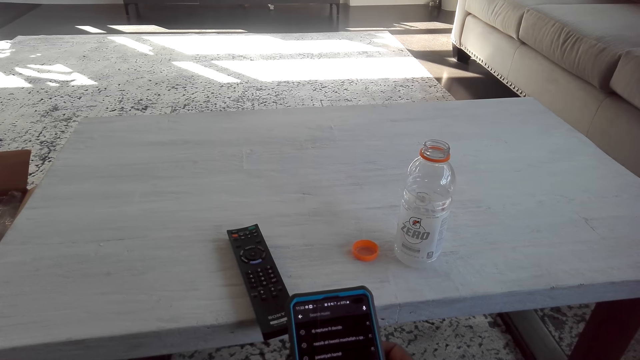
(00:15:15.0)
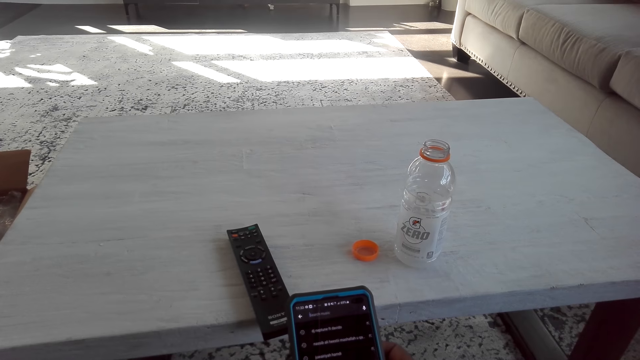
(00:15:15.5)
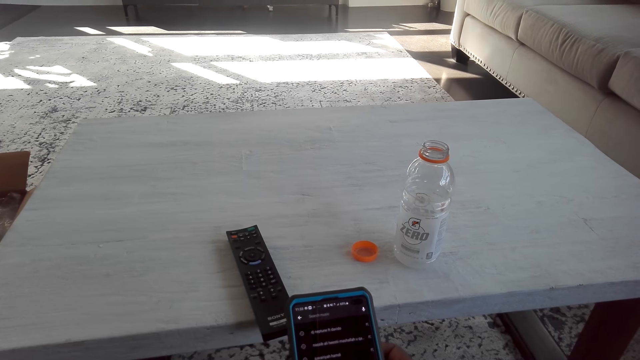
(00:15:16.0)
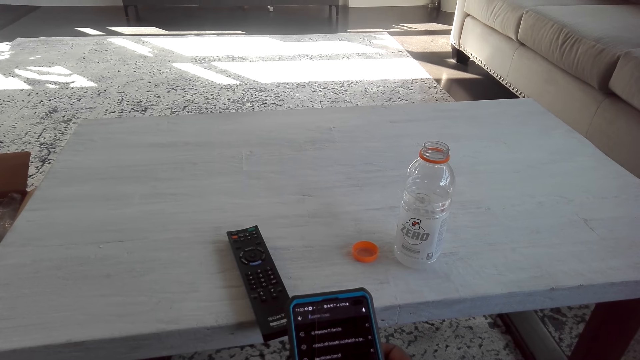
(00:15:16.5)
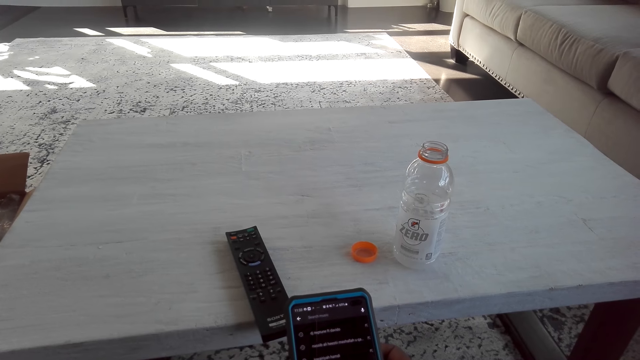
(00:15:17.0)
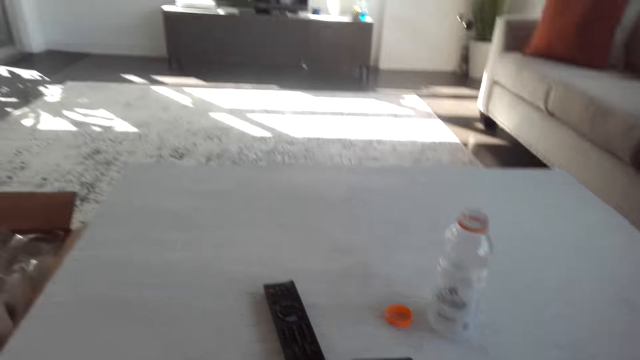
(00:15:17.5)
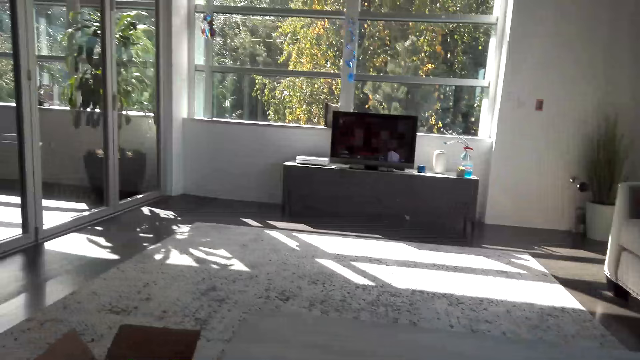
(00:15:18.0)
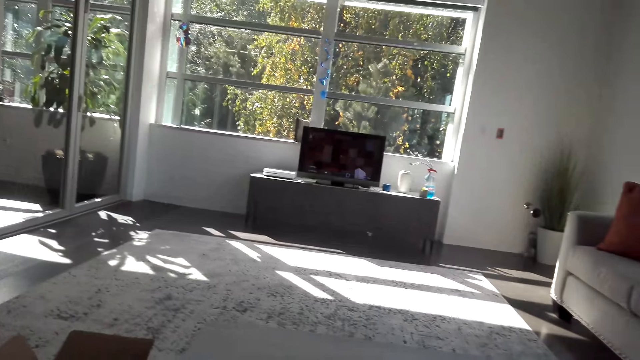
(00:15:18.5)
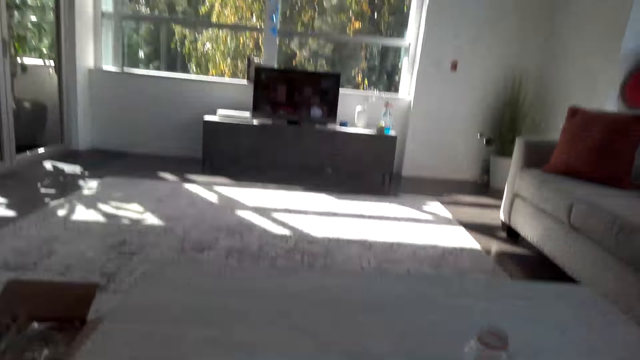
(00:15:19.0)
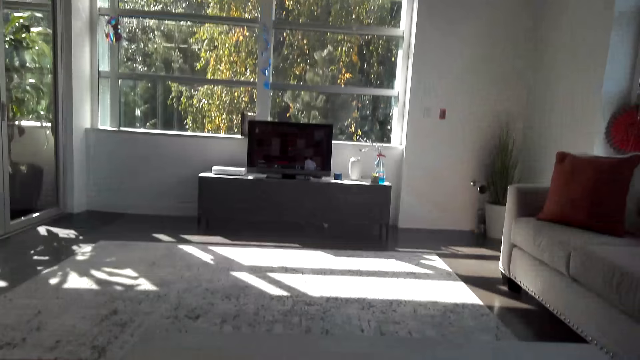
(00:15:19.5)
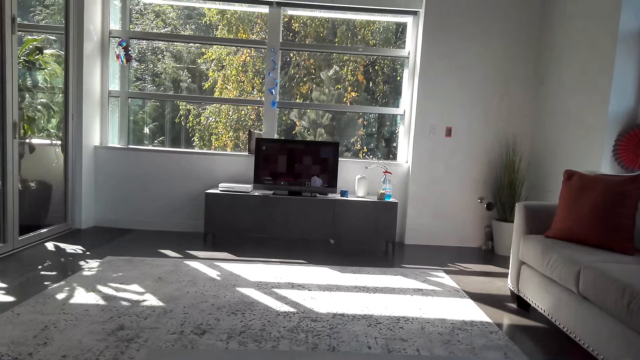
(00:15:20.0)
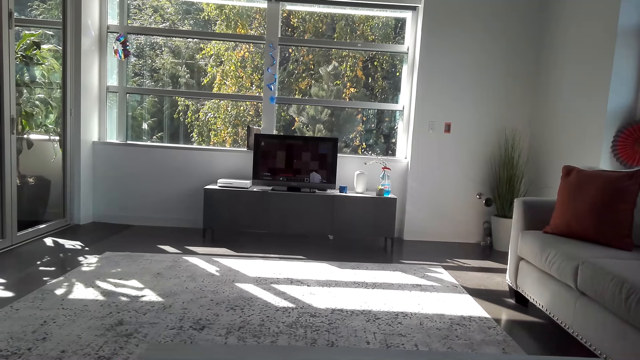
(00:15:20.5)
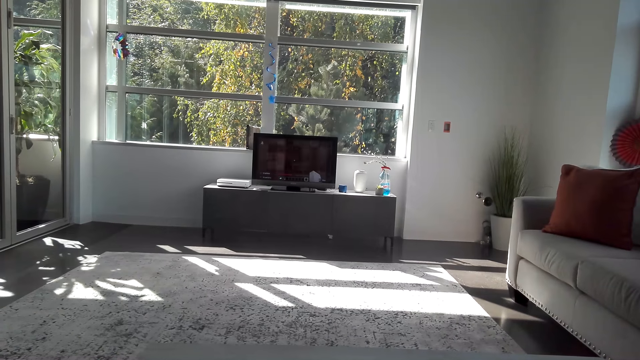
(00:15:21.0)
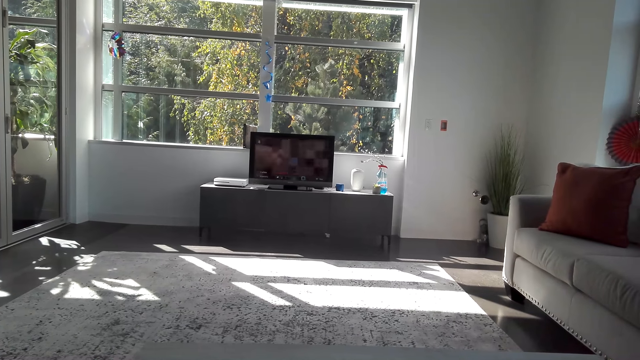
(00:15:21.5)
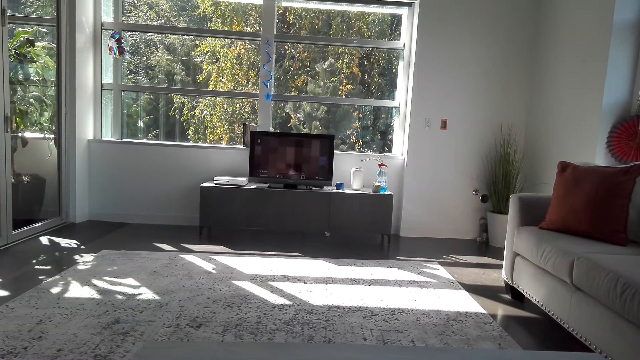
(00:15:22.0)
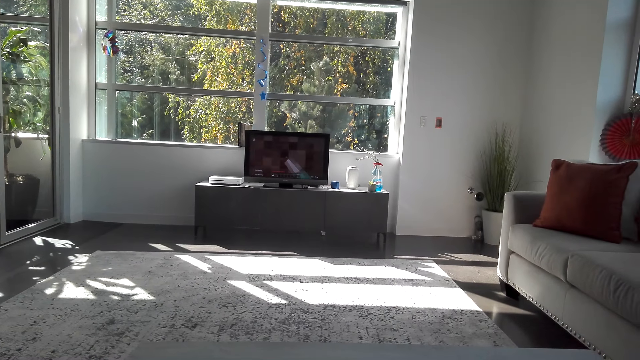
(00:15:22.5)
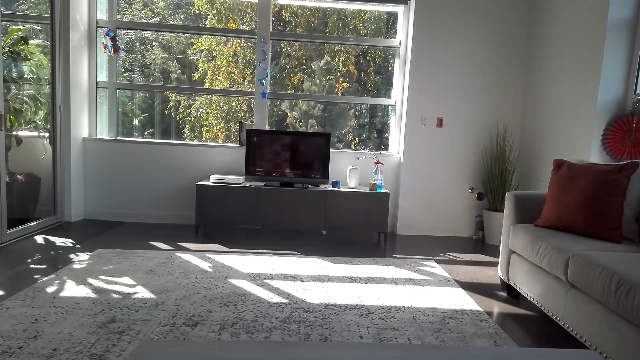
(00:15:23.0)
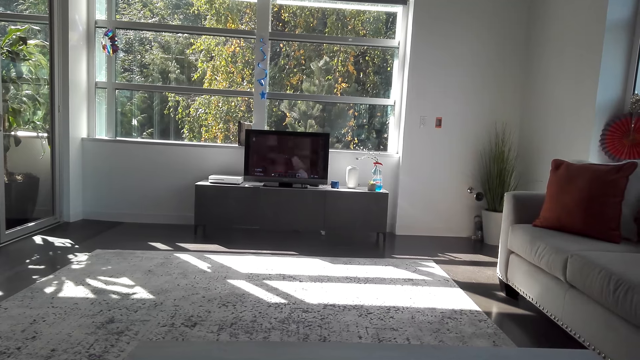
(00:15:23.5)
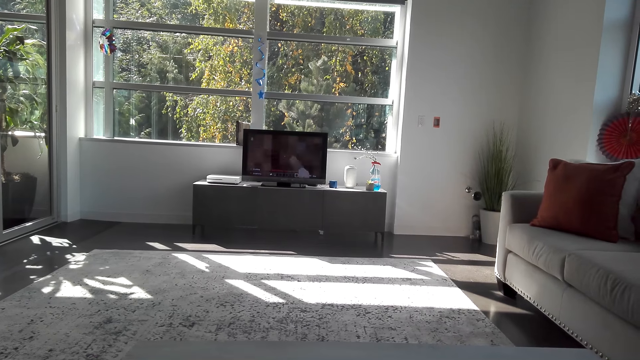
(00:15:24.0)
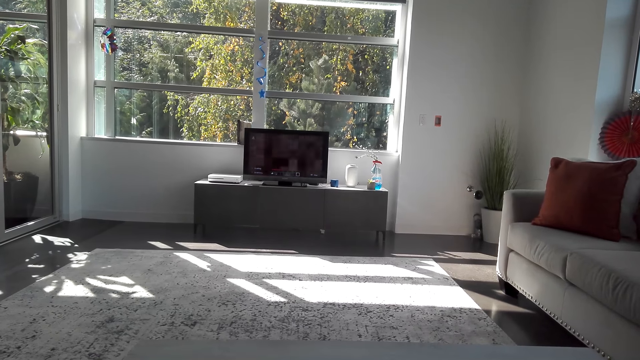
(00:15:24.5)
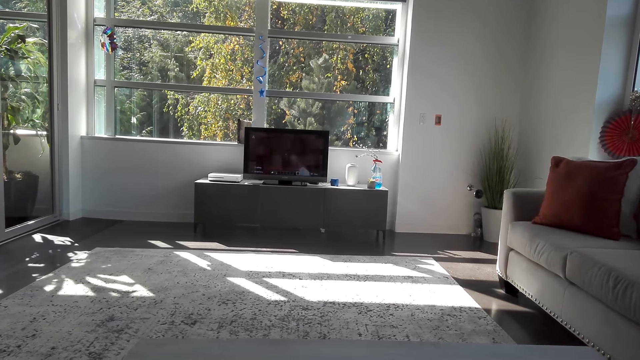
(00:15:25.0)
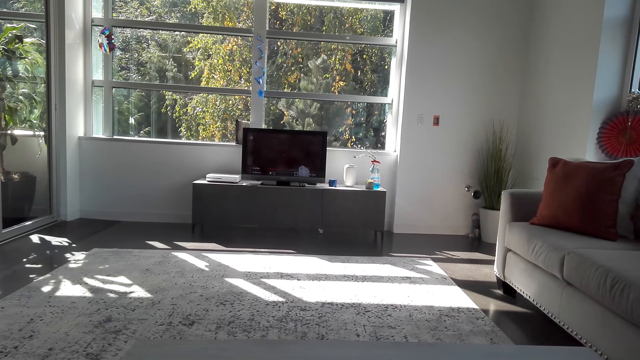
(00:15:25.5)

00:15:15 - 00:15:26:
The camera wearer looks at the TV.

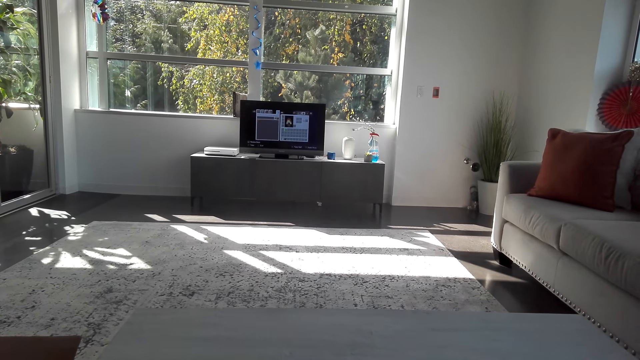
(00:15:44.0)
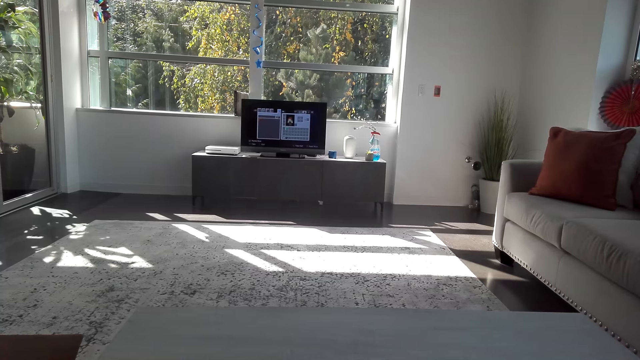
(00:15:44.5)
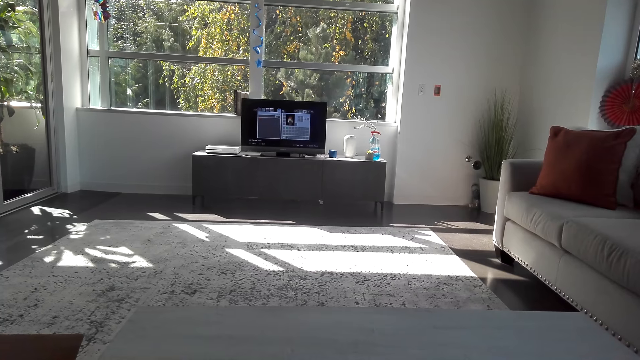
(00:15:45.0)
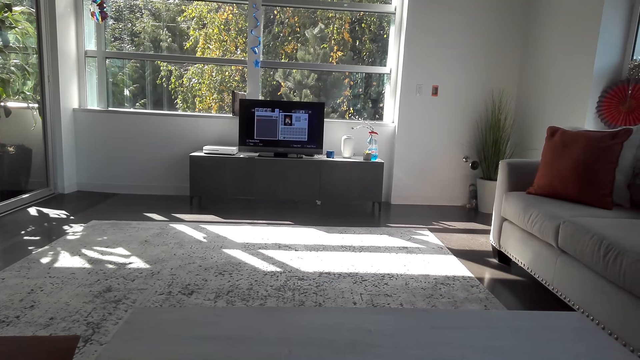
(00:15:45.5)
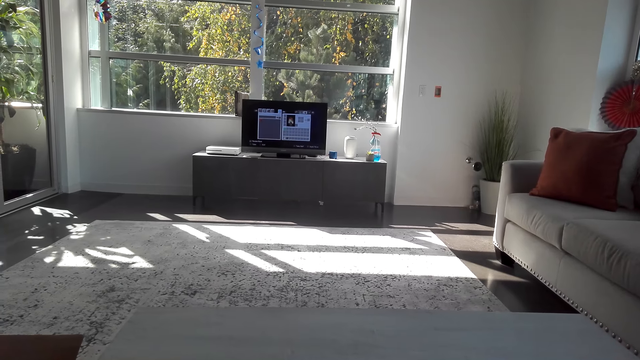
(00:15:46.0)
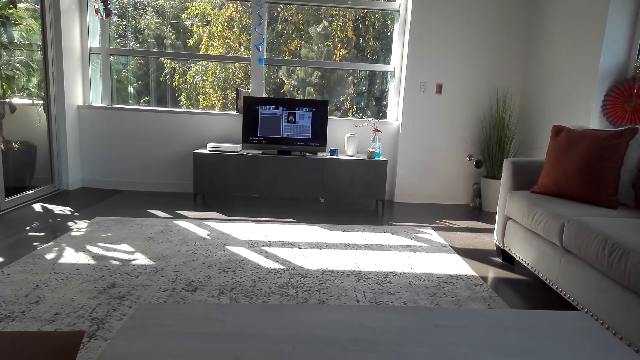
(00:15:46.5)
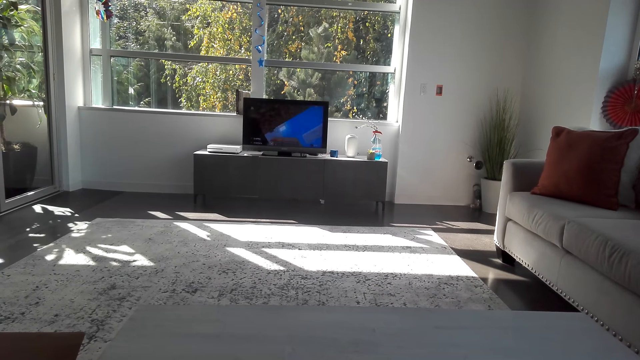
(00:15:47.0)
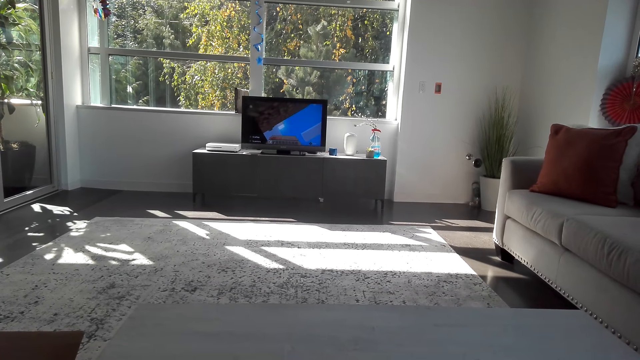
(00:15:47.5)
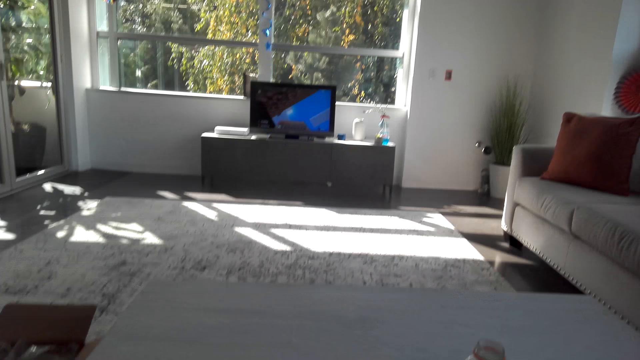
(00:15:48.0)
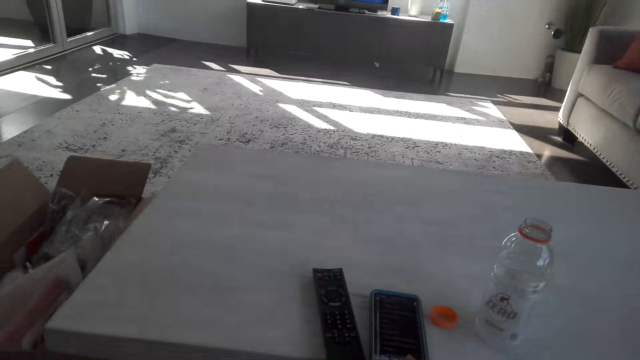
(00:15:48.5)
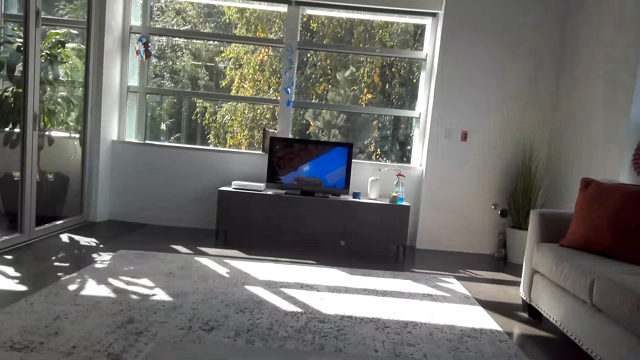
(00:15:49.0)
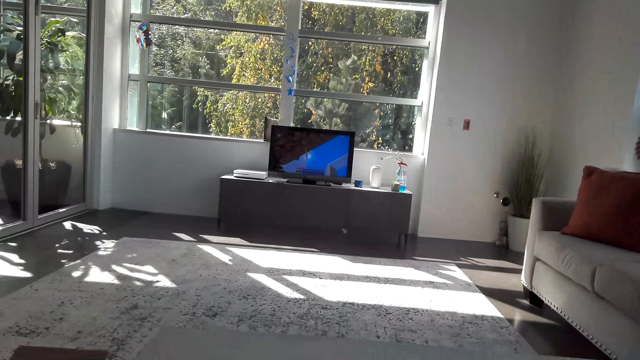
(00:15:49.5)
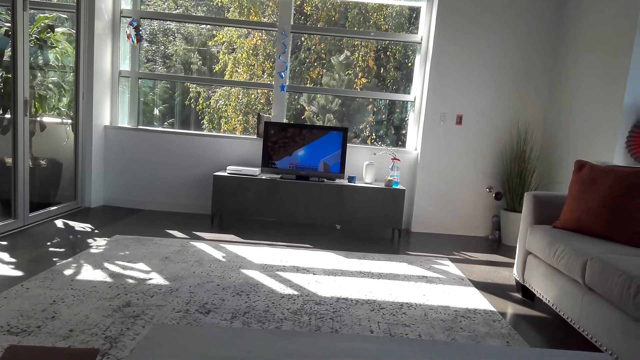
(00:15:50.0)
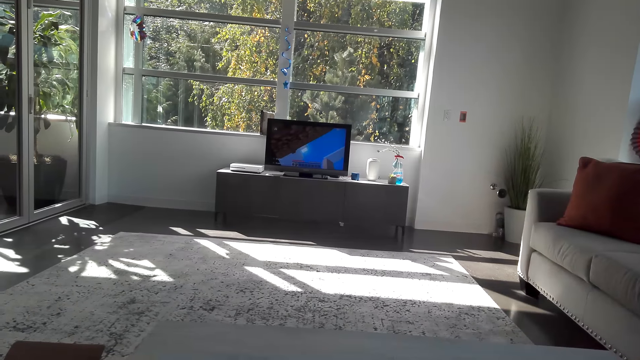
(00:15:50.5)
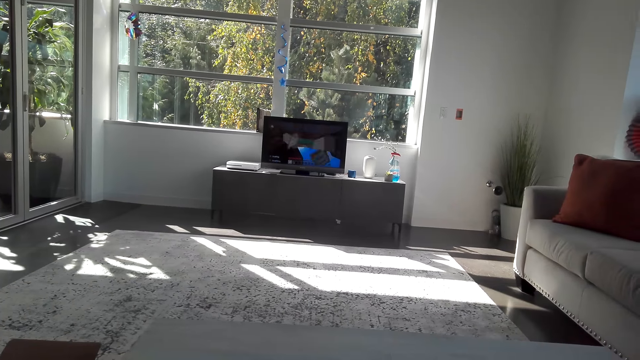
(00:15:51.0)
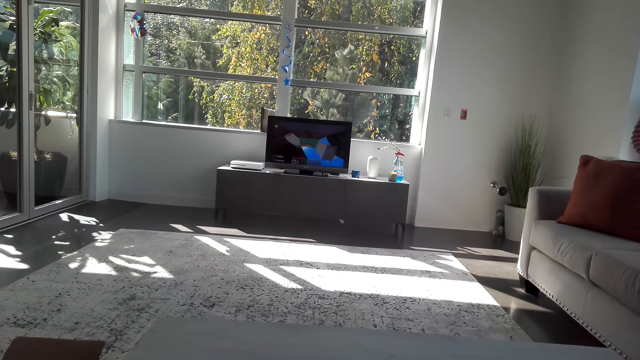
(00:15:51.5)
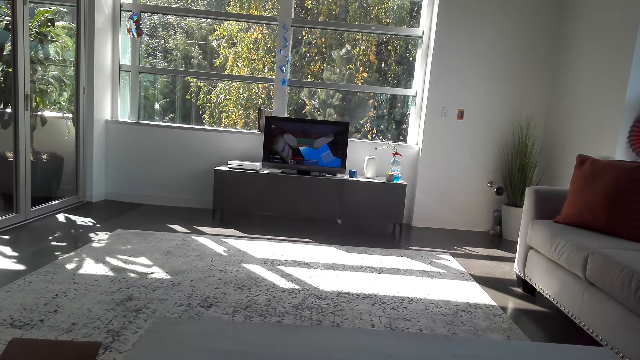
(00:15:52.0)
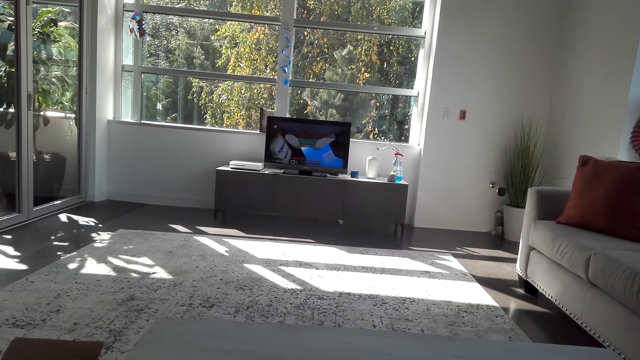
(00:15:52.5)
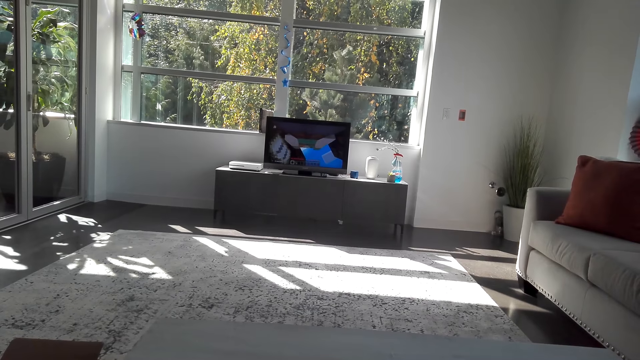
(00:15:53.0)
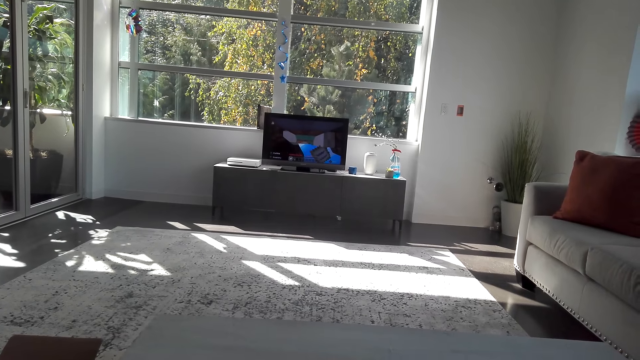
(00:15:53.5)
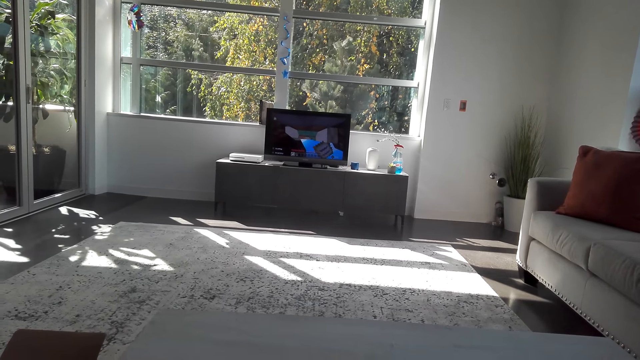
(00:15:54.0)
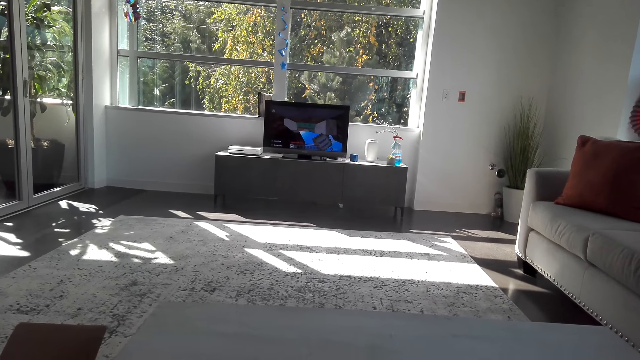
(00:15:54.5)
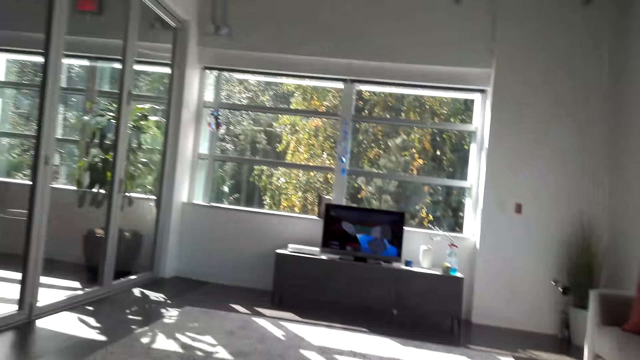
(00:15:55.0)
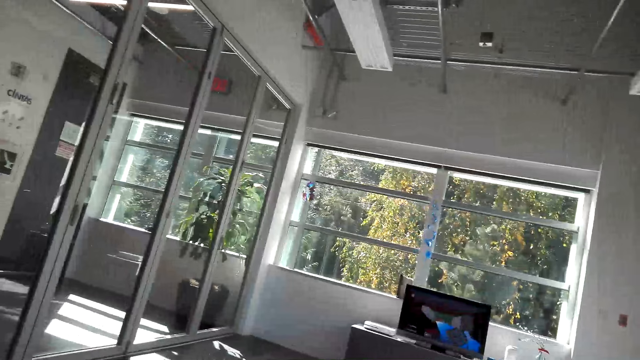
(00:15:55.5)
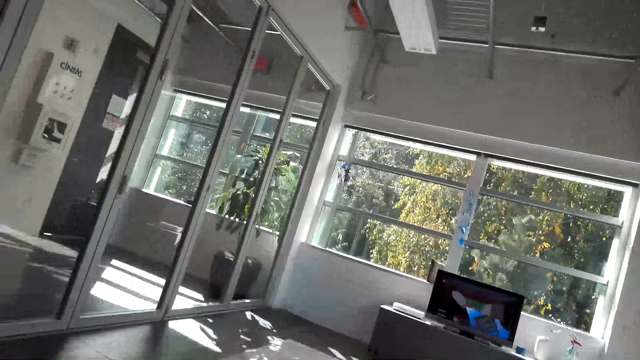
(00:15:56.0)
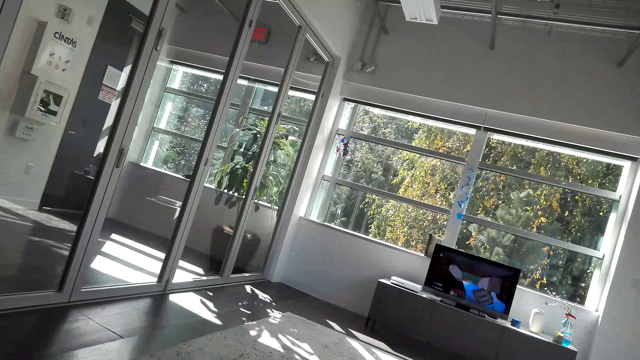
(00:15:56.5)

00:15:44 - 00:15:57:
The camera wearer clicks the remote. They operate the phone. They play a video game.
